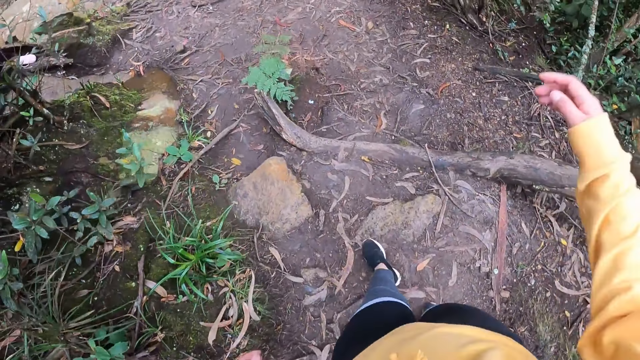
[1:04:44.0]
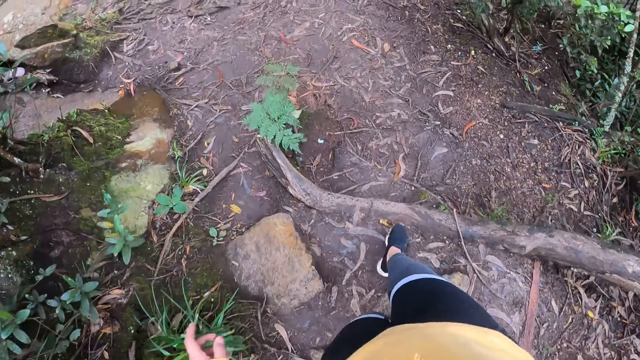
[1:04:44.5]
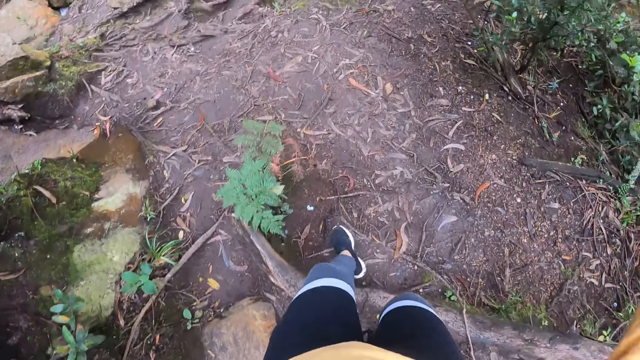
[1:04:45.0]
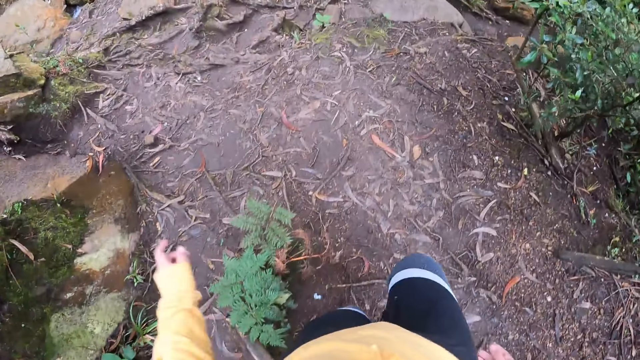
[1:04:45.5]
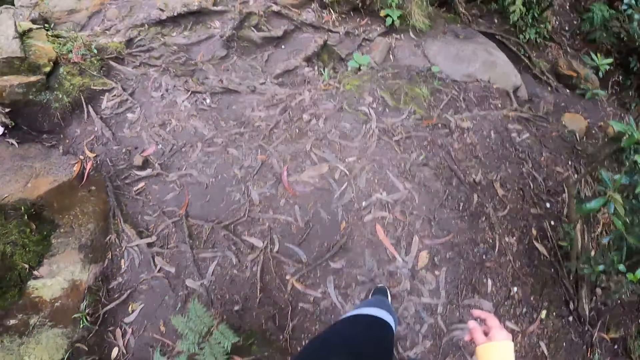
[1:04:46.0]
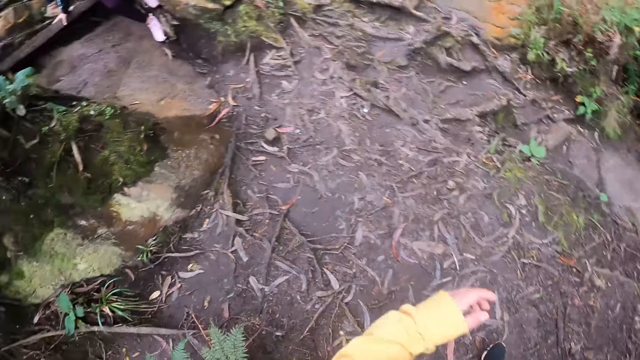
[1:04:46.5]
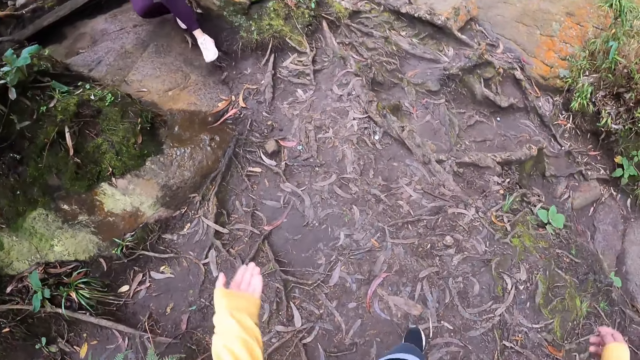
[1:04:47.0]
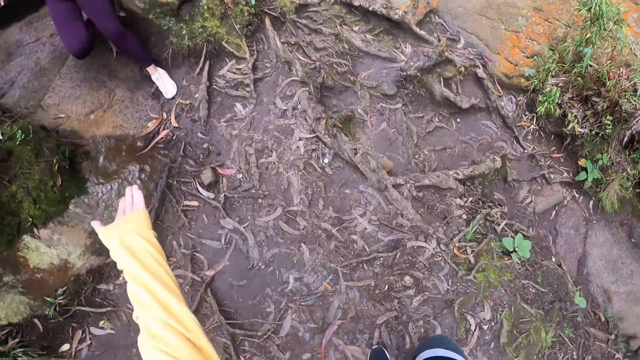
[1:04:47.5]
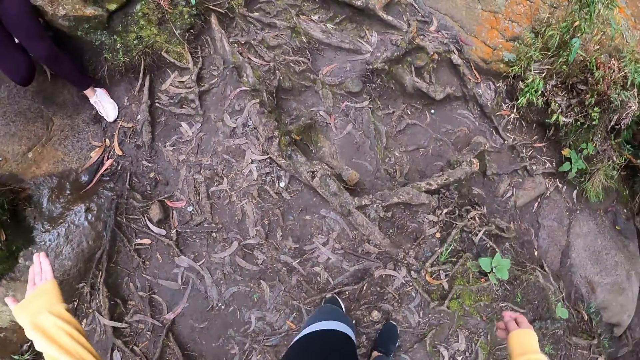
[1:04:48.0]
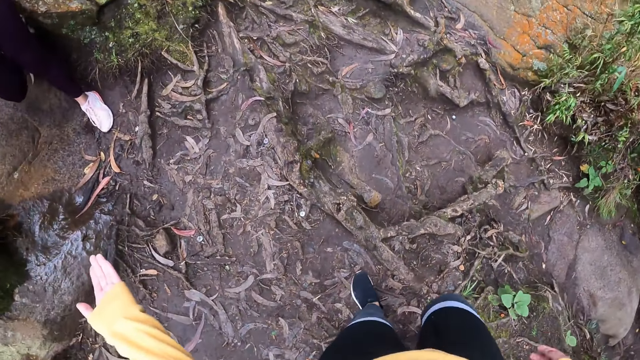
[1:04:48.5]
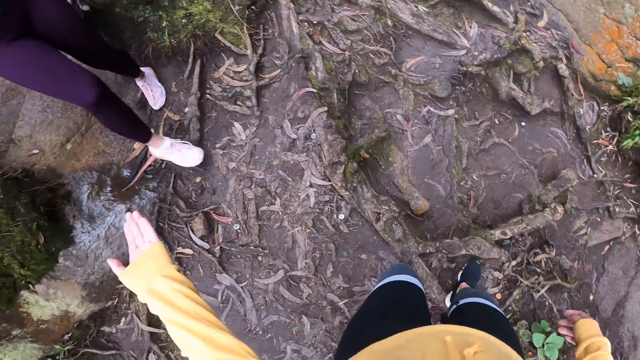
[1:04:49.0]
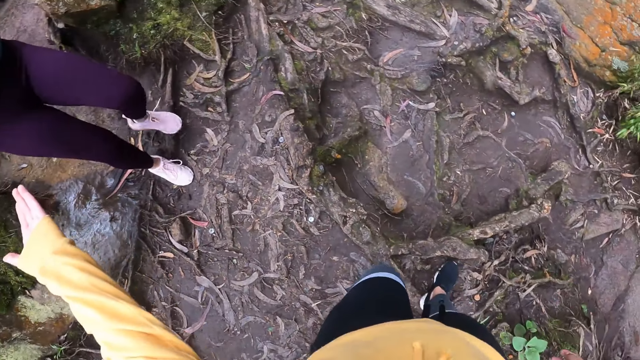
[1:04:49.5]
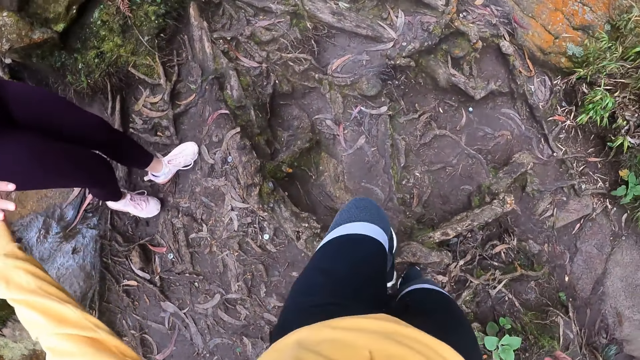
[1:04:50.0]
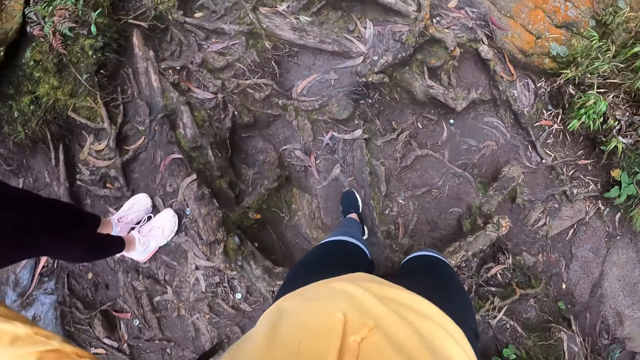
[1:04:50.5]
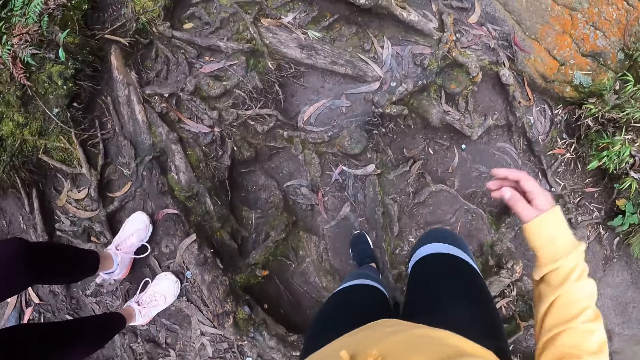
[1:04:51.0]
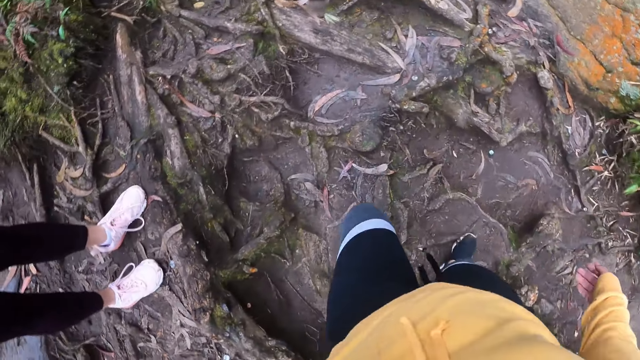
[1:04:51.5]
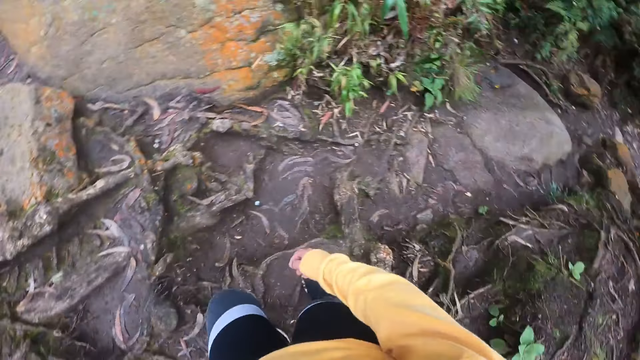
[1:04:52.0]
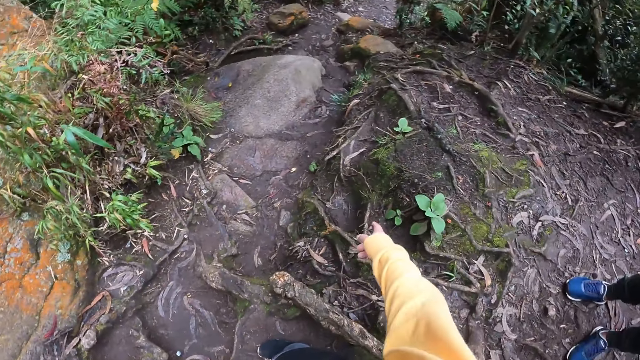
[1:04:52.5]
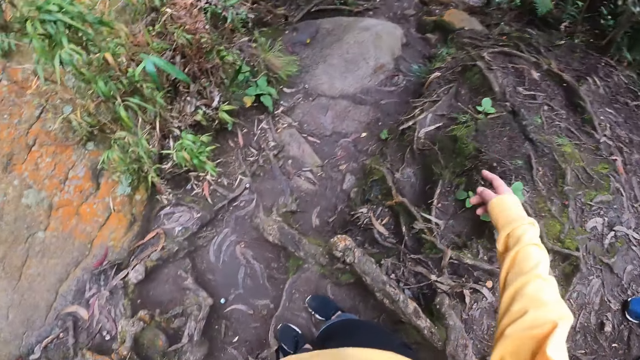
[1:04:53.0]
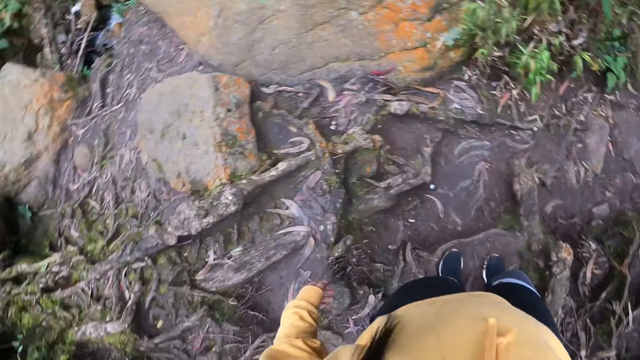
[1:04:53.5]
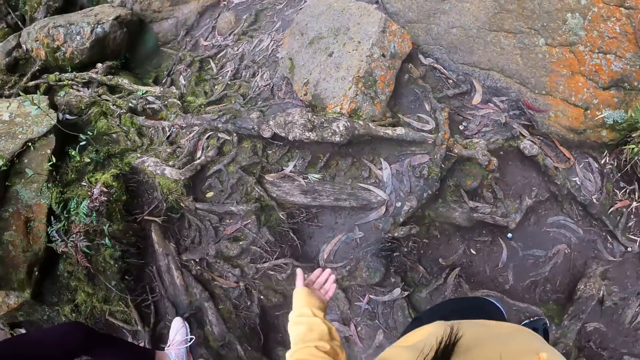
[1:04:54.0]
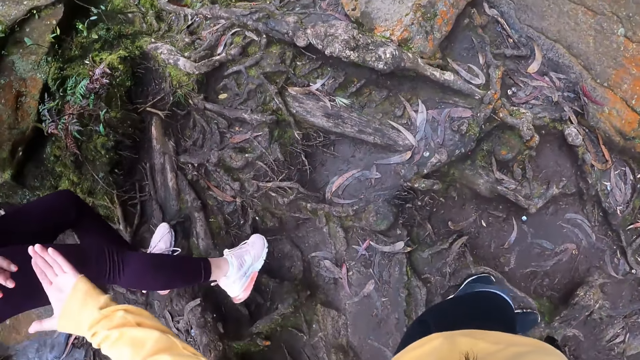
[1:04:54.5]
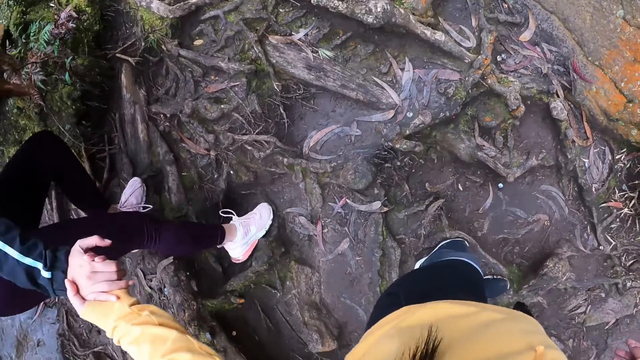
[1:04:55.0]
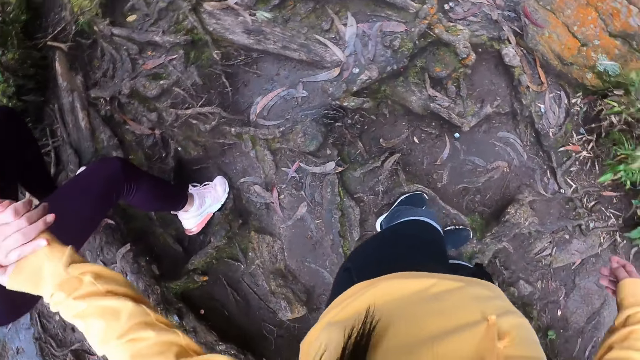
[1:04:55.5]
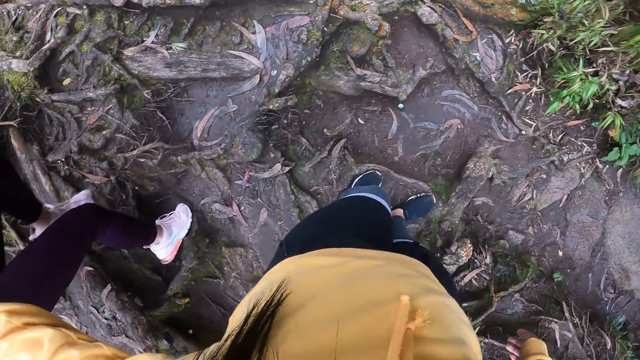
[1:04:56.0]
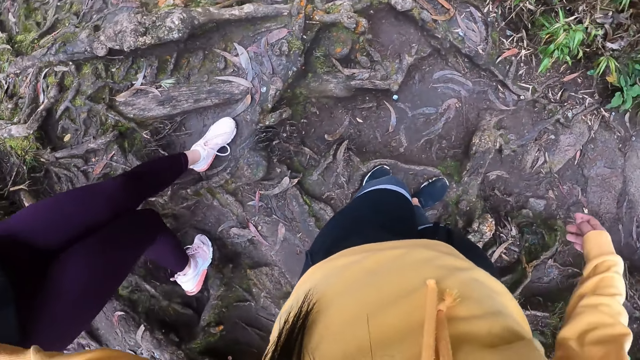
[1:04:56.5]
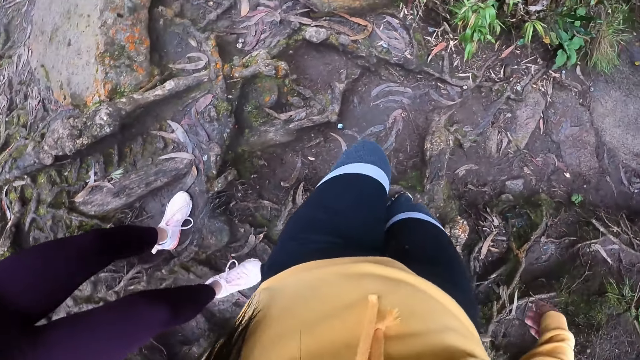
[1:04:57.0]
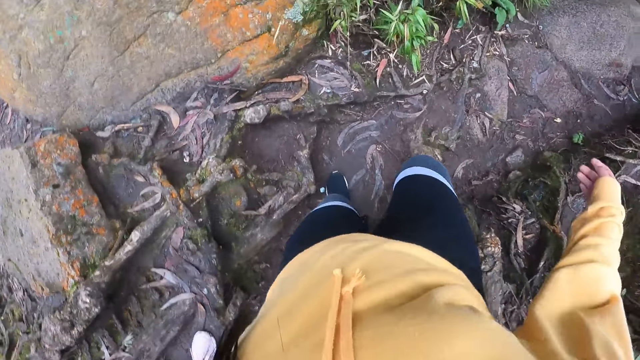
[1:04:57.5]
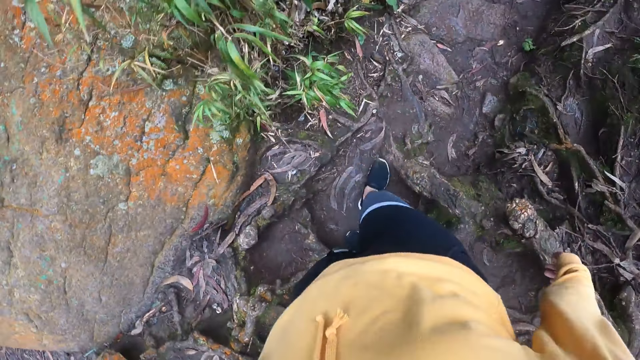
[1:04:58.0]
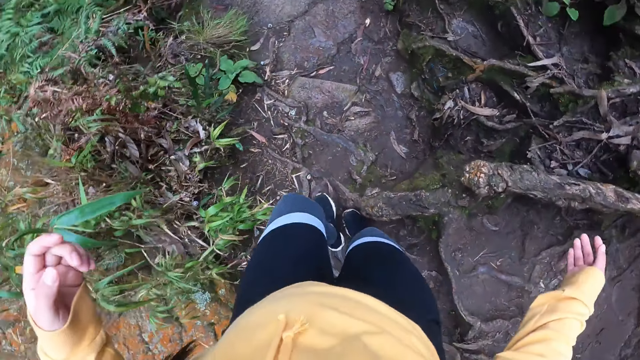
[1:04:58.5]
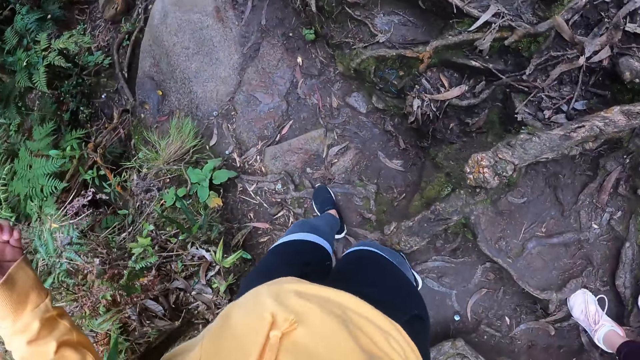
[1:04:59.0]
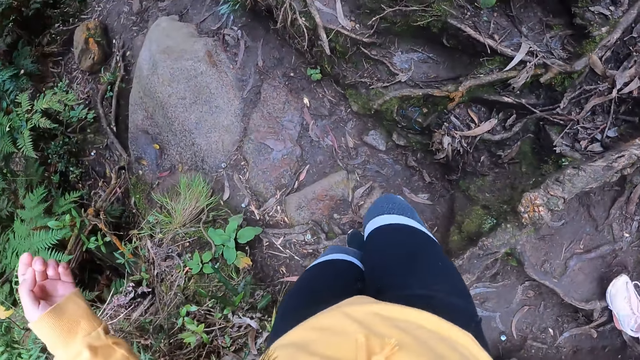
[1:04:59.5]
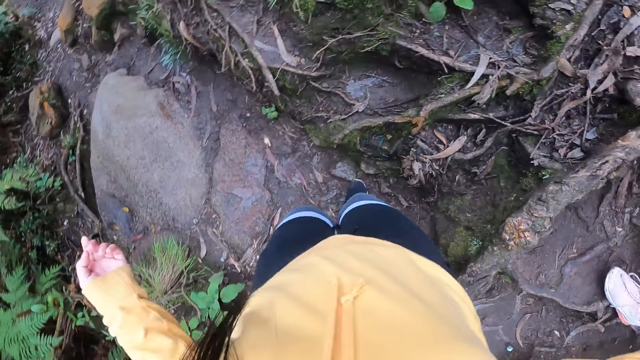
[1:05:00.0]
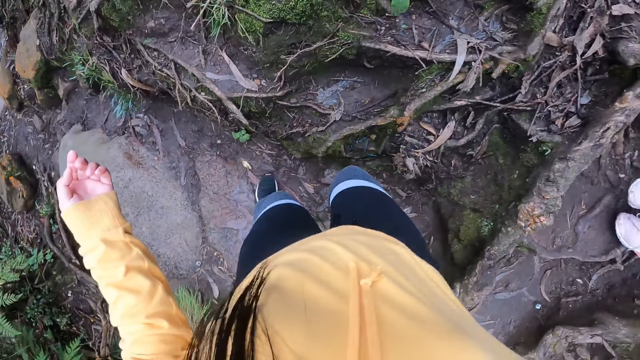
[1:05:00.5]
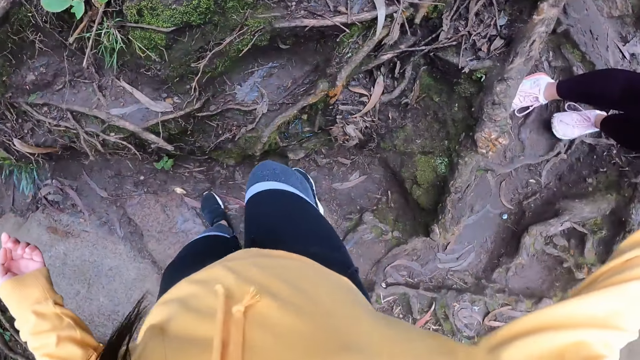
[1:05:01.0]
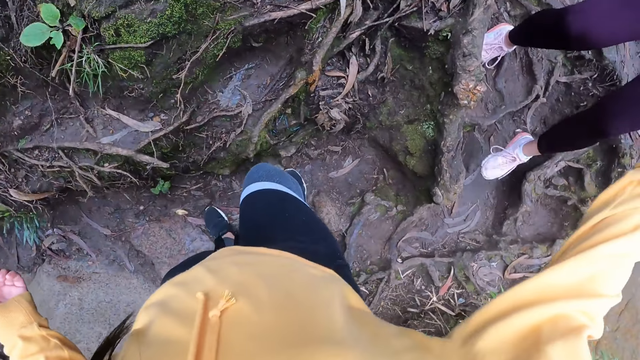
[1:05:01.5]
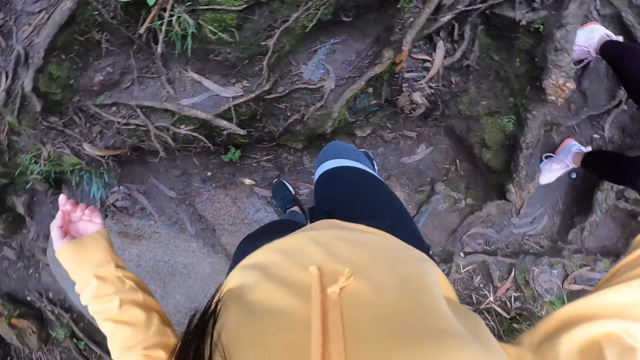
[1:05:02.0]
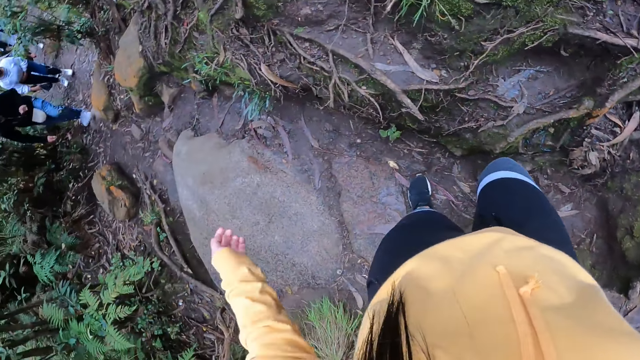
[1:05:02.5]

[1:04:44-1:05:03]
The camera wearer points around. She stretches her left hand to a woman. The woman holds the camera wearer's left hand with her right hand. The camera wearer holds the woman's hands. She walks around. She points her right hand to the ground. She looks around. She stretches her left hand to the woman. The woman holds the camera wearer's left hand with her right hand. The camera wearer holds the woman's hands. She walks around.

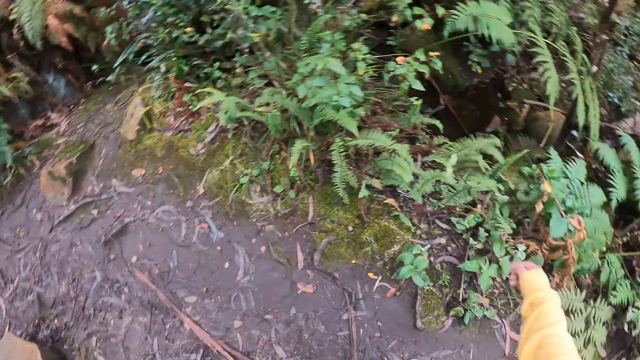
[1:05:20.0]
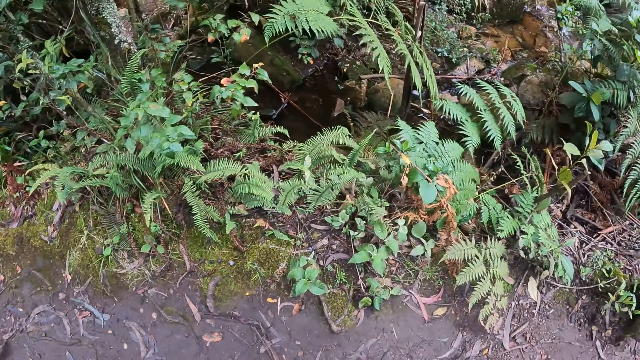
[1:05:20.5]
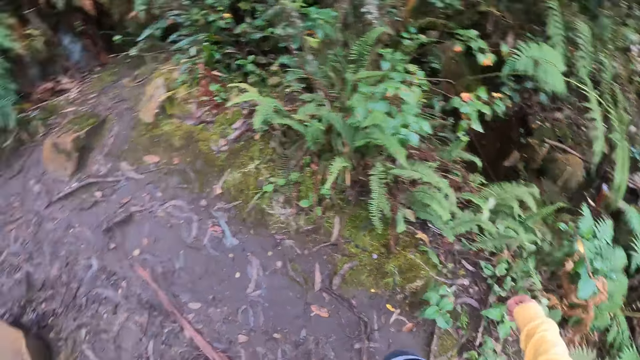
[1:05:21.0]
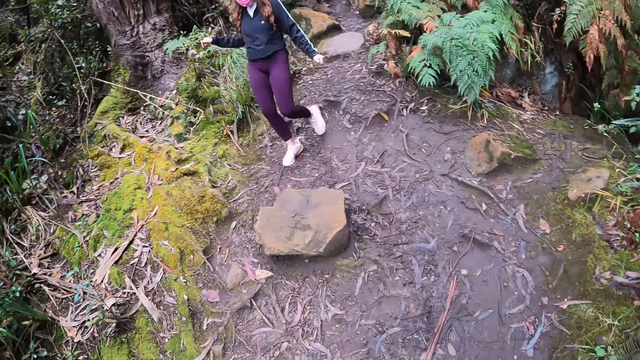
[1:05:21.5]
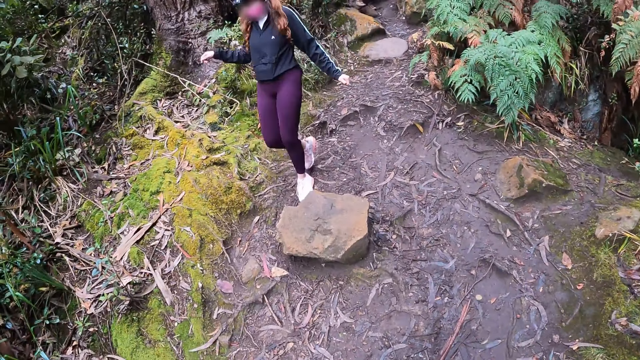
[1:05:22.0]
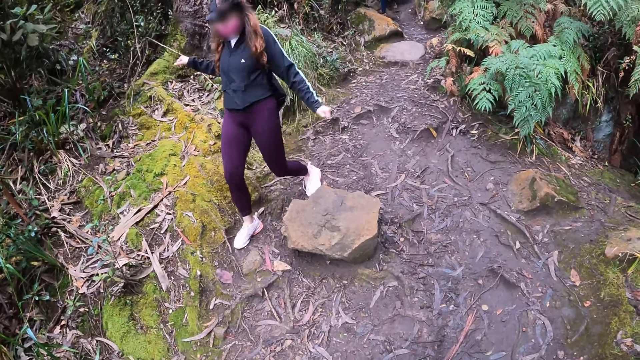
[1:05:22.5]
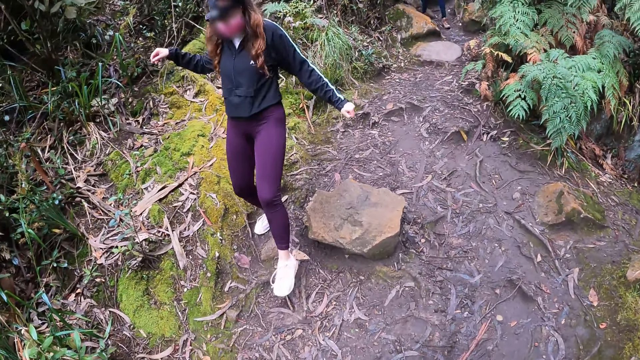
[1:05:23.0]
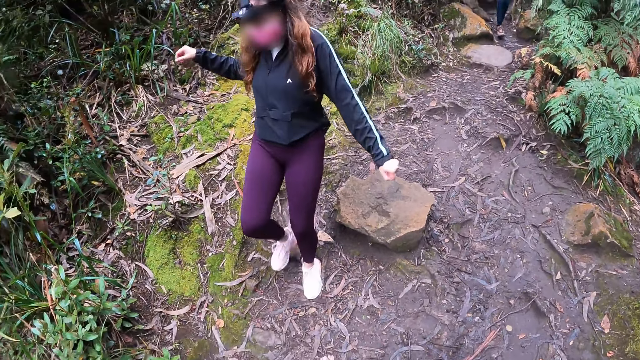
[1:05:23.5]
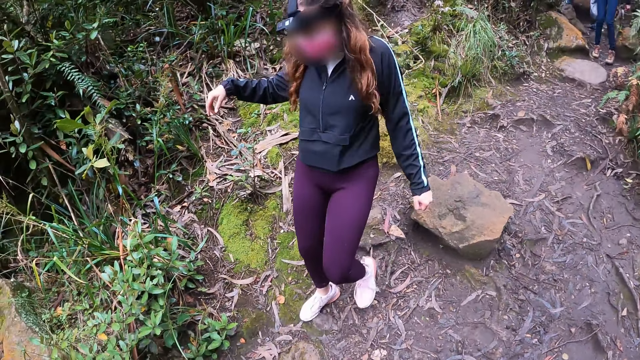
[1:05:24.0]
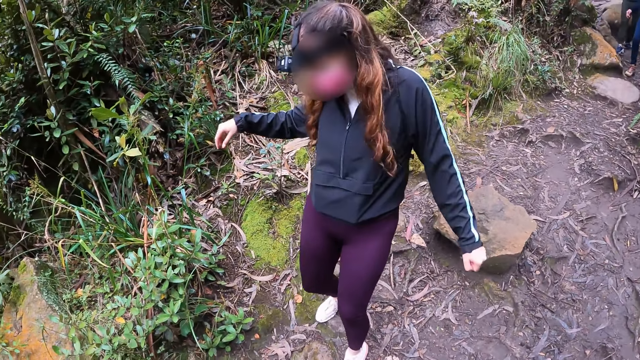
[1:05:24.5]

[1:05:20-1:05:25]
The camera wearer looks around. A woman walks around.
